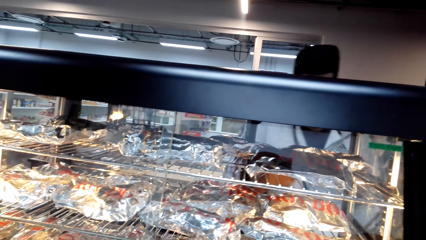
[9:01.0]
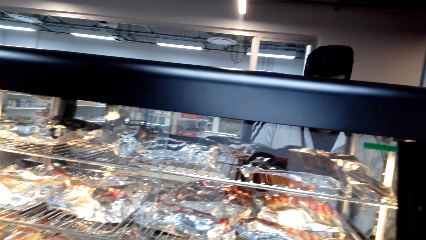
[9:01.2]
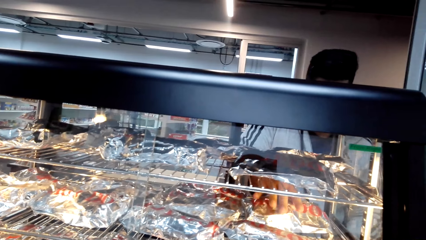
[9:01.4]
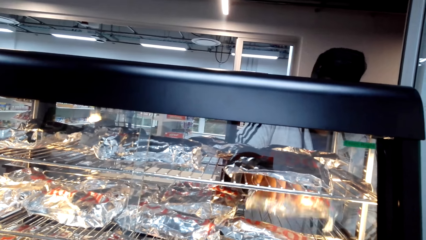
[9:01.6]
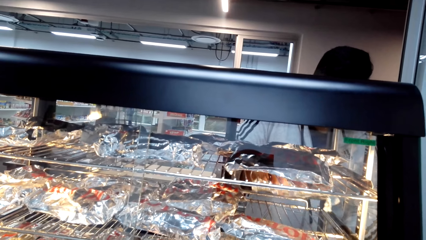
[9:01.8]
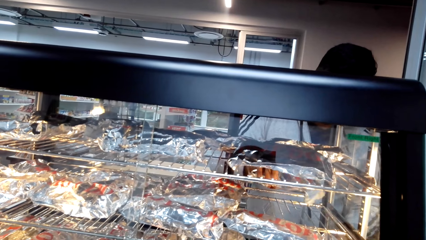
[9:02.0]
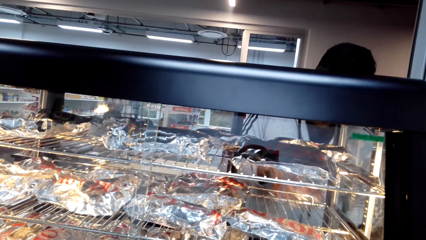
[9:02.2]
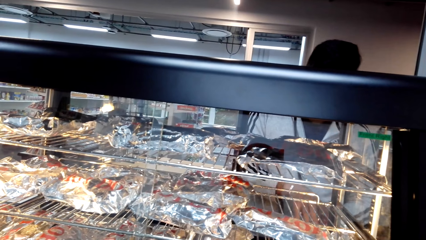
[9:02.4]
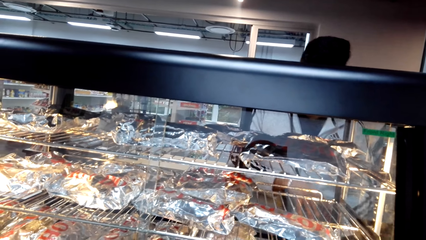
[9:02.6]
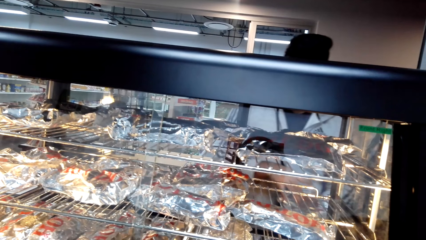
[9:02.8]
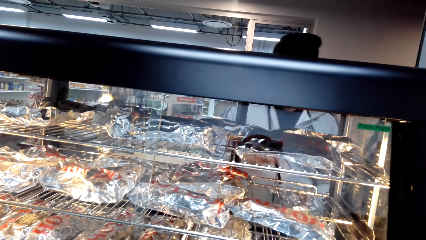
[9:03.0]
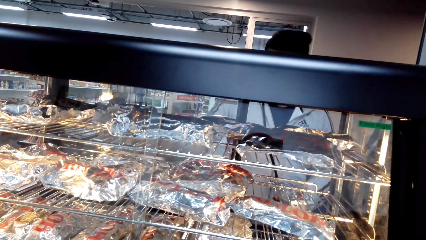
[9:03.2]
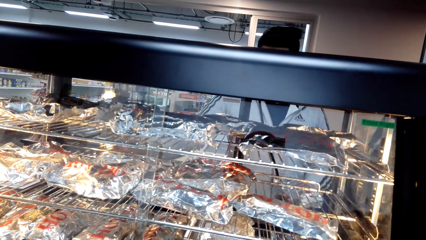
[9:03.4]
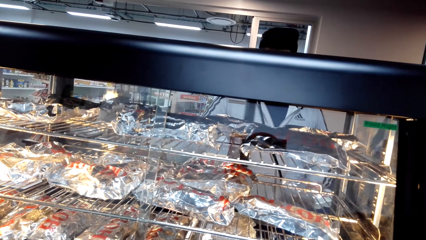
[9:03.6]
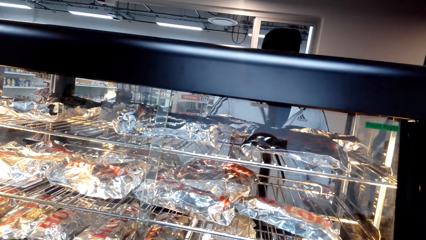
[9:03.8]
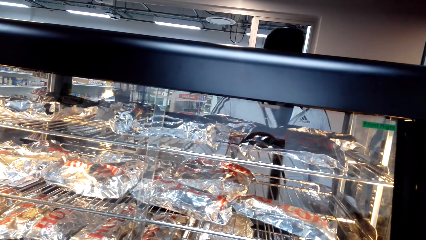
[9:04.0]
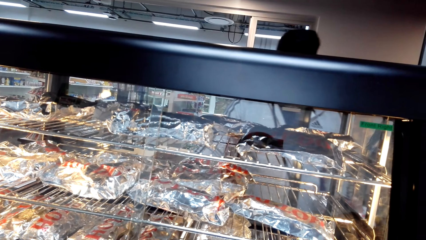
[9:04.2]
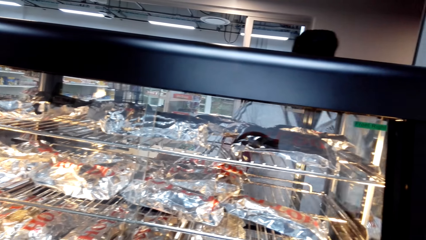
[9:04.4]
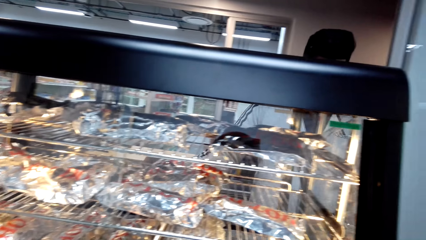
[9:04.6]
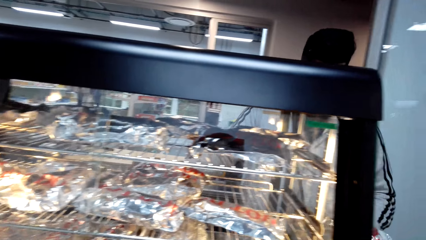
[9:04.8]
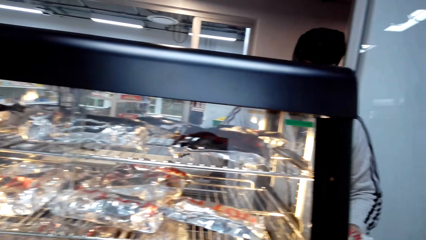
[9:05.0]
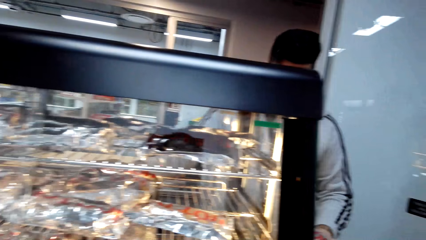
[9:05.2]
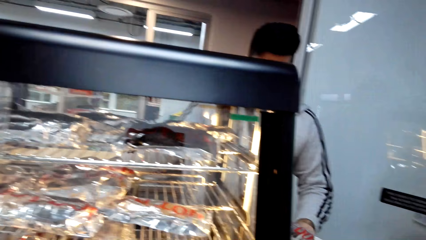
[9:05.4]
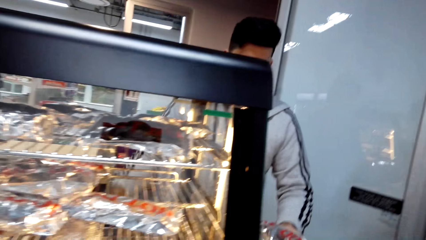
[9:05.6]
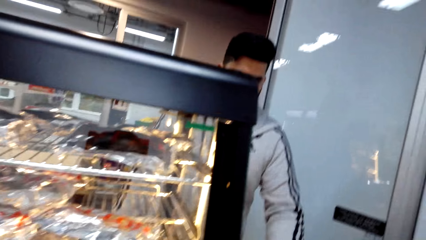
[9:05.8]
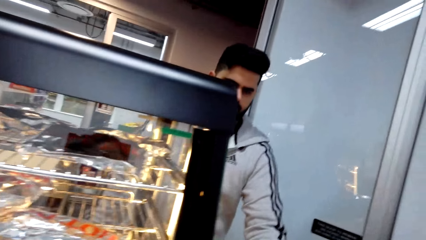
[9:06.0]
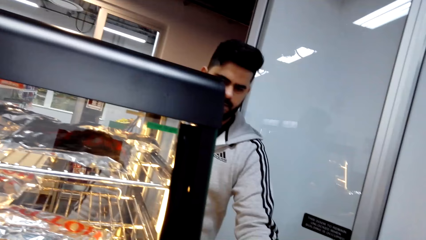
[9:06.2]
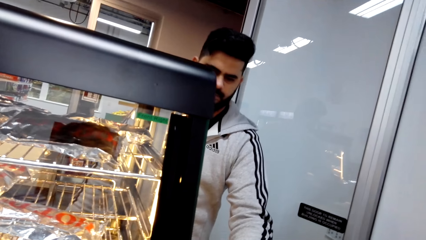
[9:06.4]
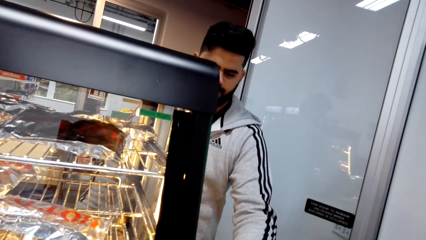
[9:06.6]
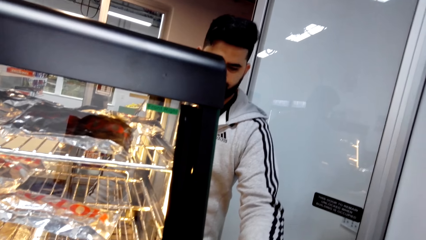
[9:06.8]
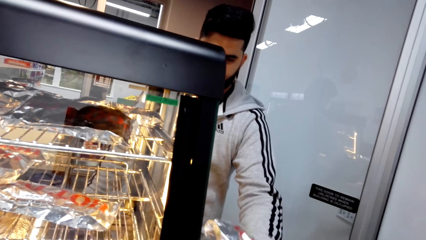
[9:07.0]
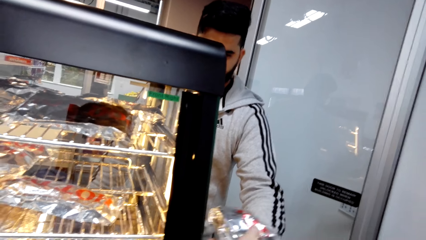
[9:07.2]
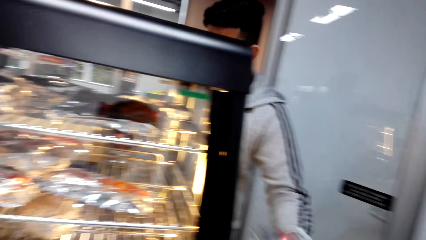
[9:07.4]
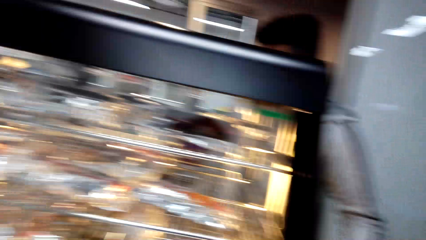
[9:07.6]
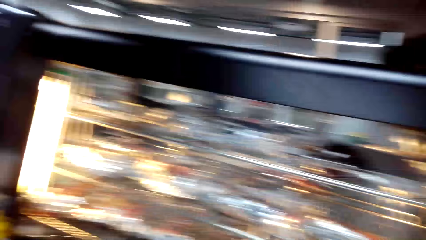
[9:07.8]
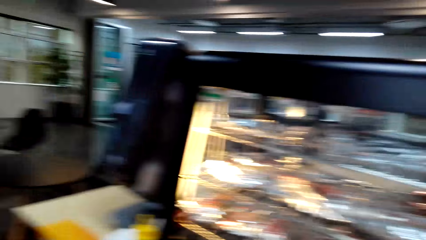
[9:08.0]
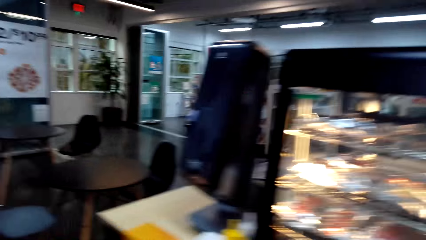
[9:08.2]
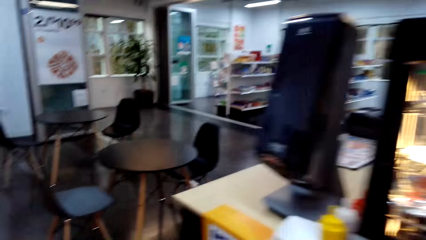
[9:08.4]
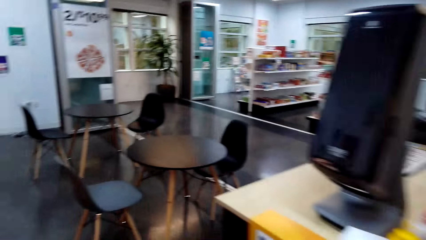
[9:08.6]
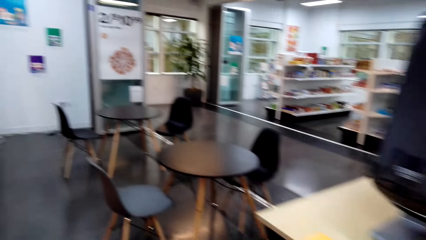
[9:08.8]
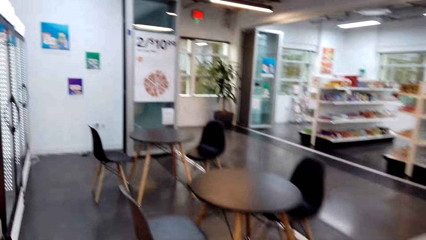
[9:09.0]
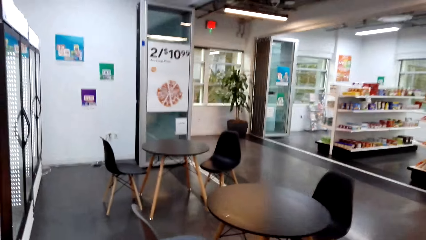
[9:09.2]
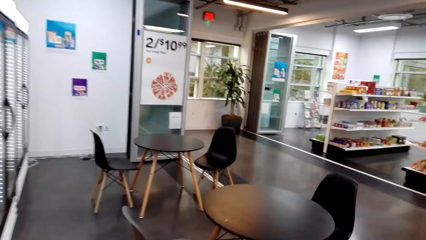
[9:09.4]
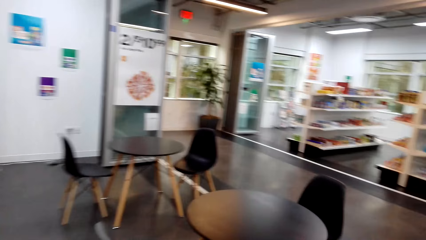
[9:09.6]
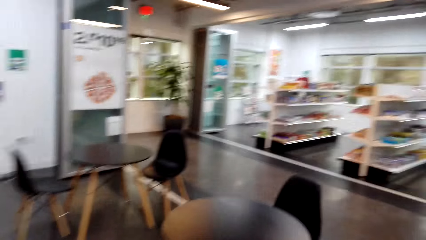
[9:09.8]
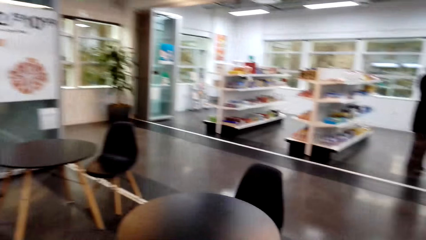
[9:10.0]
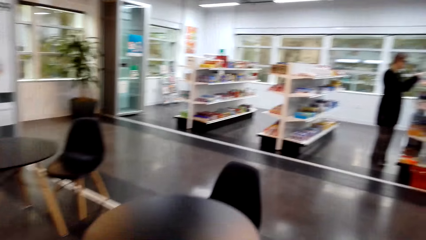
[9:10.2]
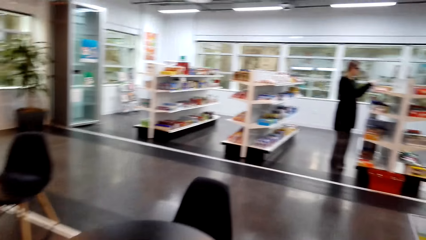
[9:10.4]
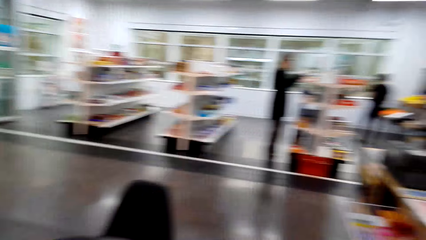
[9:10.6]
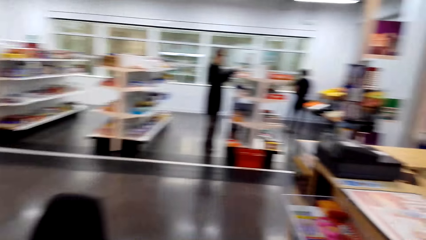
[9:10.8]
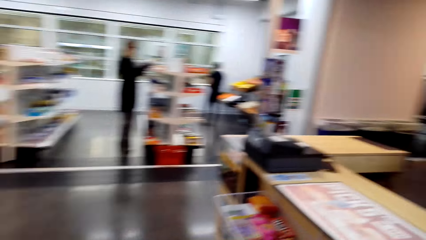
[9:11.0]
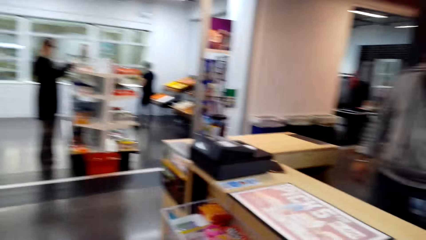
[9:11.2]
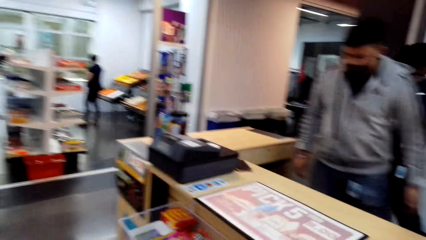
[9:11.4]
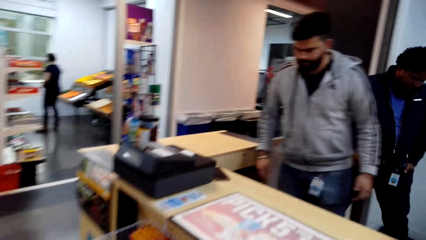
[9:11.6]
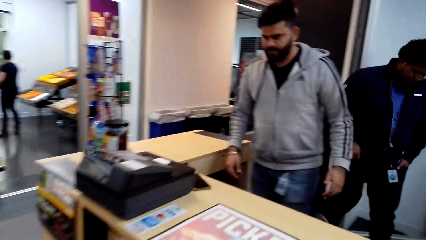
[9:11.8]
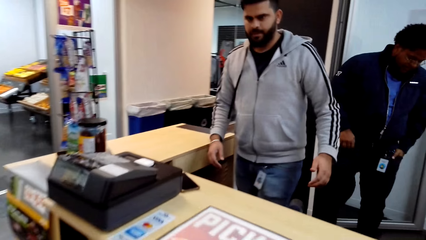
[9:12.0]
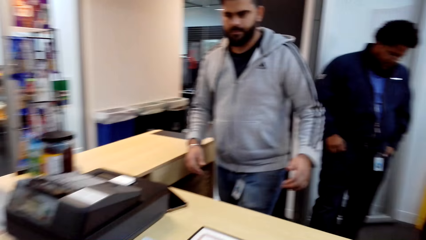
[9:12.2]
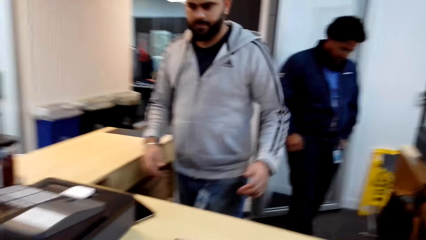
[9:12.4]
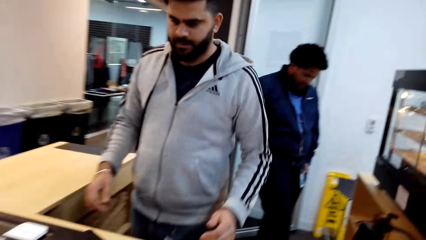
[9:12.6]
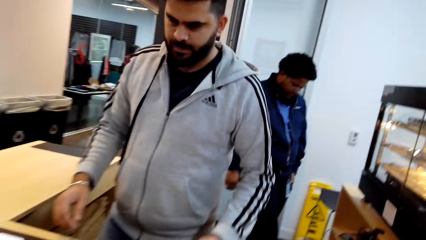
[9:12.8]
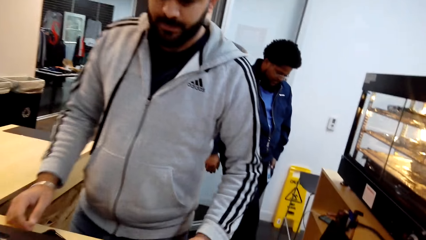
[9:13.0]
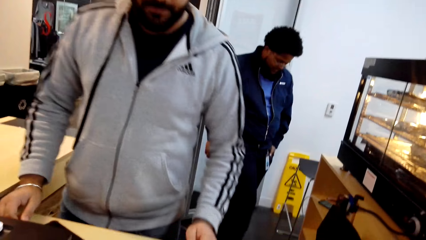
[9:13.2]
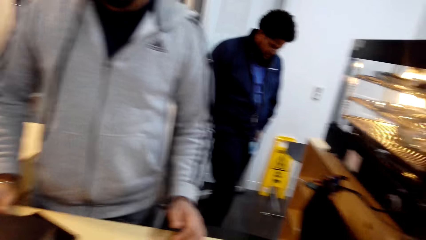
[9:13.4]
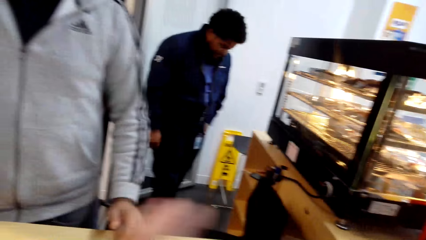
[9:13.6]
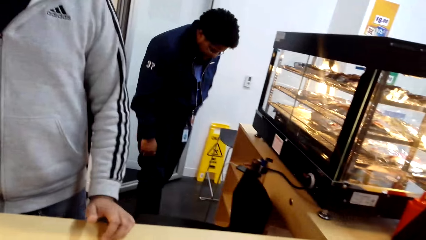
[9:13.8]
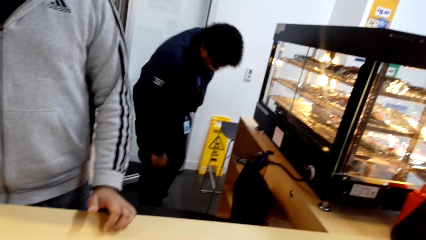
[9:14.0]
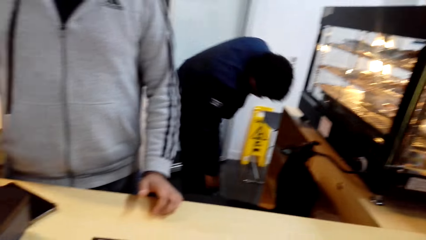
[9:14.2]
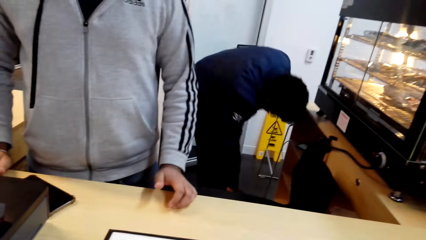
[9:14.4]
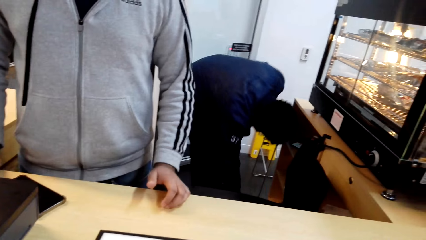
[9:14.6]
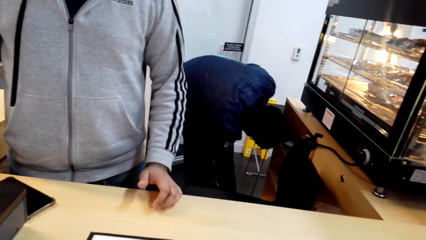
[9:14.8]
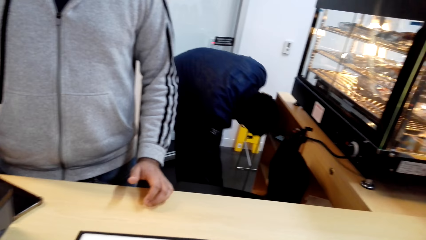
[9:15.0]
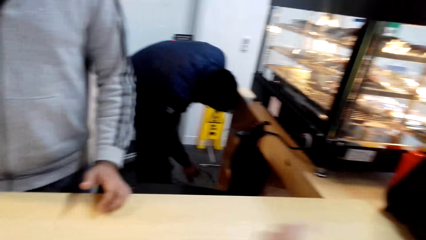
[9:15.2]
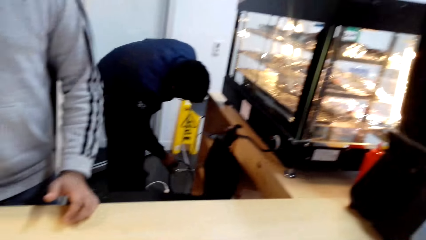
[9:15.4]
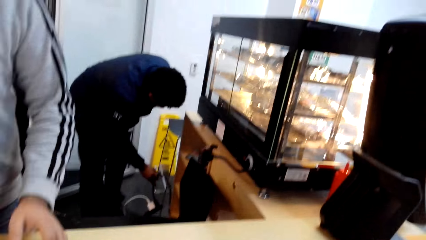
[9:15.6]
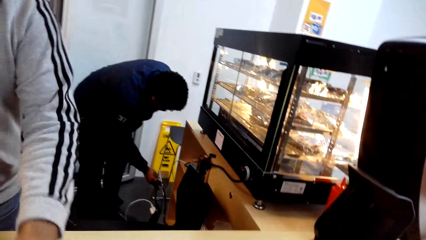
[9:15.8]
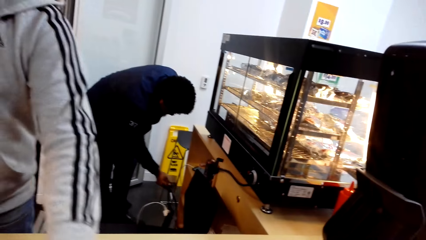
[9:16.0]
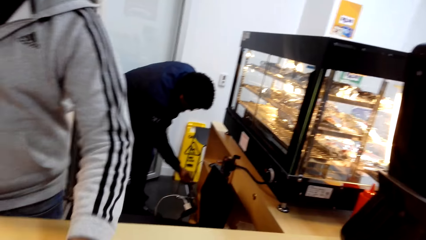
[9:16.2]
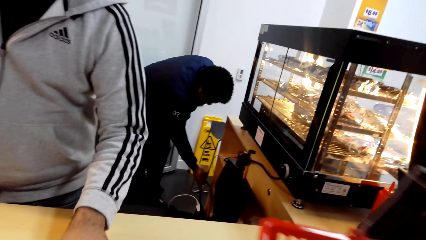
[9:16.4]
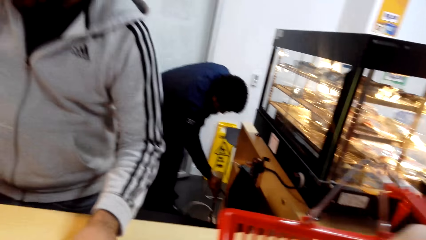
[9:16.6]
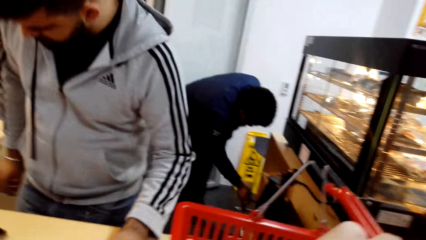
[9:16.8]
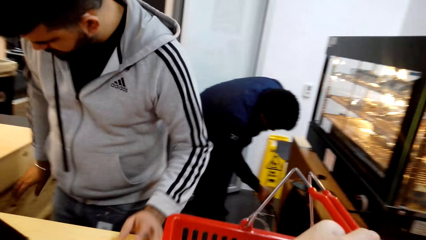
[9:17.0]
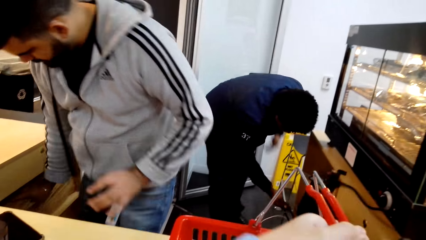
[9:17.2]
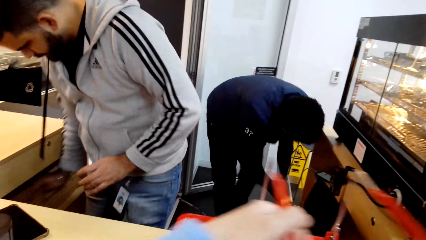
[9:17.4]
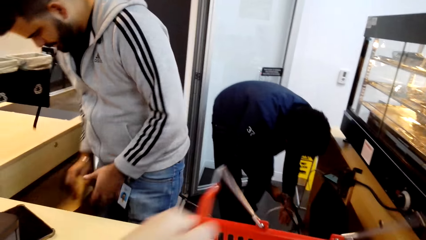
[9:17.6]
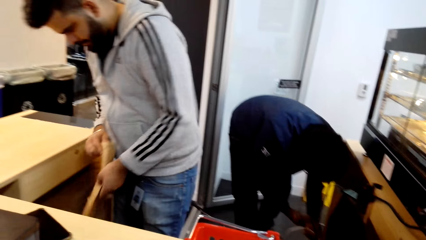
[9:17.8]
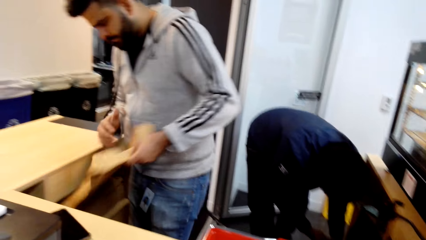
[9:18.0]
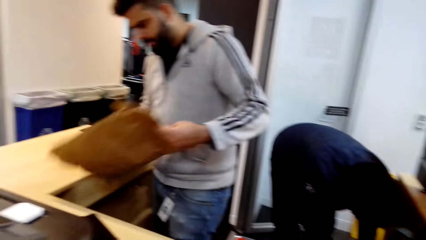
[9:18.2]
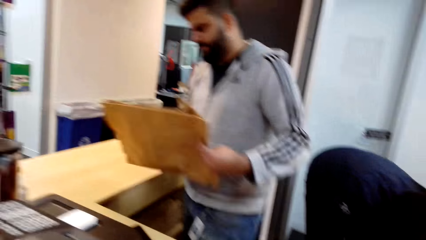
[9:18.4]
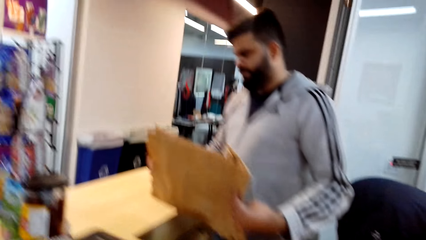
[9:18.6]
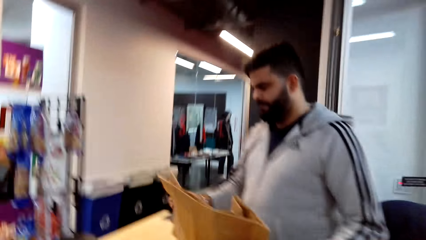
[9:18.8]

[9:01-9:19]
The cashier takes a hot dog from the grill. The camera wearer closes the grill. They take the hot dog from the cashier. They walk around the supermarket. The cashier dialogues to the camera wearer. The camera wearer dialogues with the cashier. They put the shopping basket on the counter. The cashier picks up a shopping bag from under the counter.
